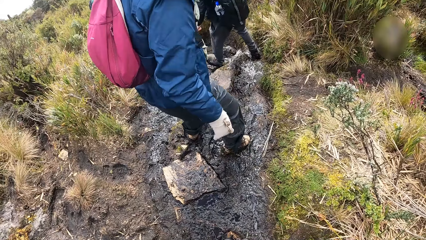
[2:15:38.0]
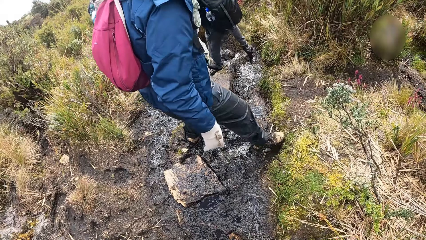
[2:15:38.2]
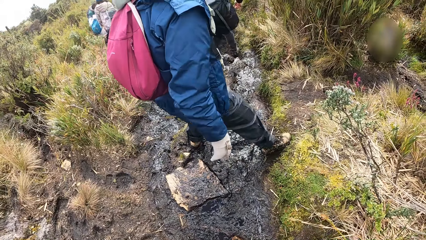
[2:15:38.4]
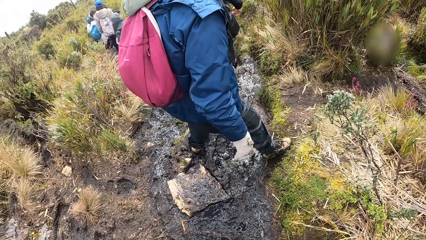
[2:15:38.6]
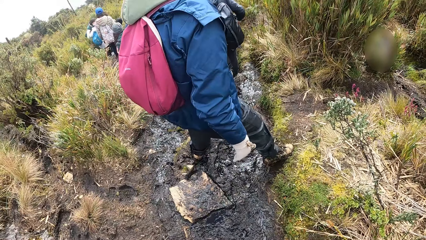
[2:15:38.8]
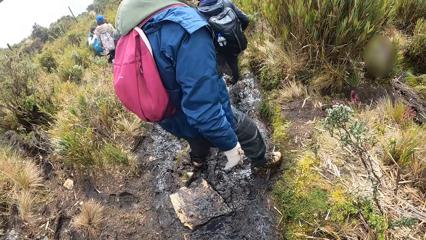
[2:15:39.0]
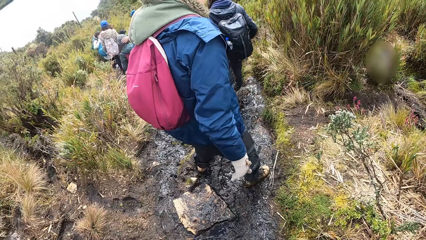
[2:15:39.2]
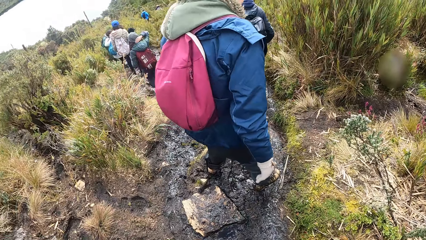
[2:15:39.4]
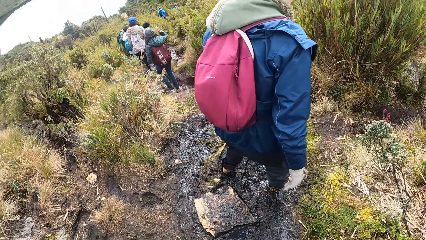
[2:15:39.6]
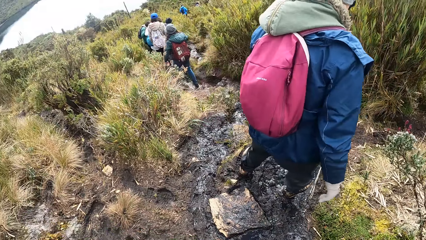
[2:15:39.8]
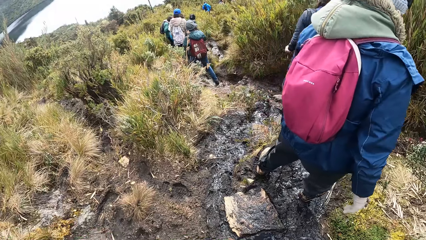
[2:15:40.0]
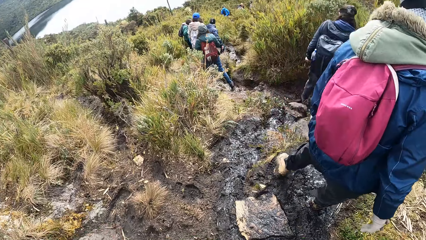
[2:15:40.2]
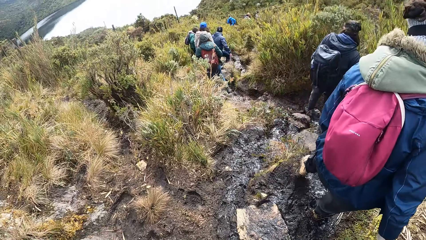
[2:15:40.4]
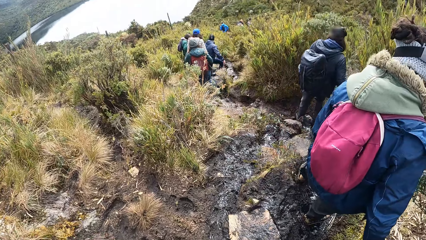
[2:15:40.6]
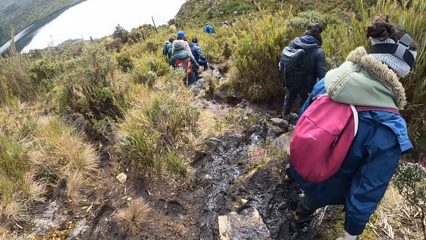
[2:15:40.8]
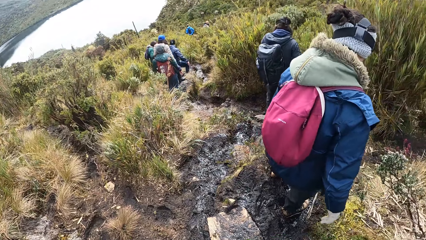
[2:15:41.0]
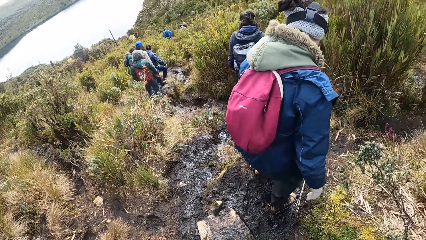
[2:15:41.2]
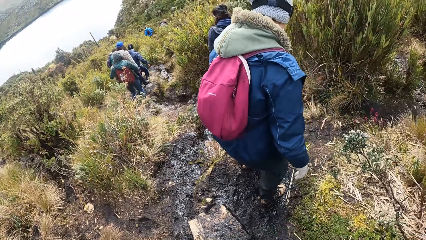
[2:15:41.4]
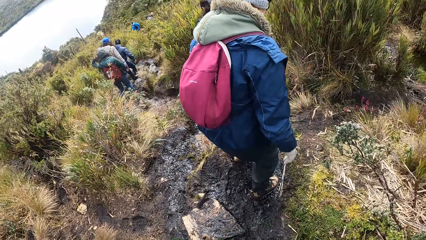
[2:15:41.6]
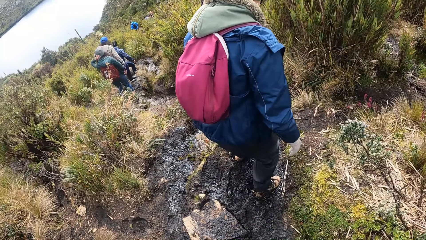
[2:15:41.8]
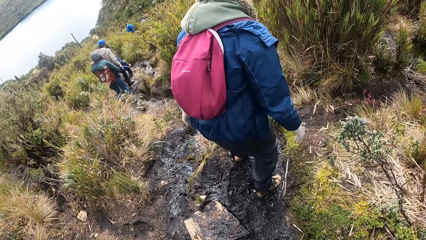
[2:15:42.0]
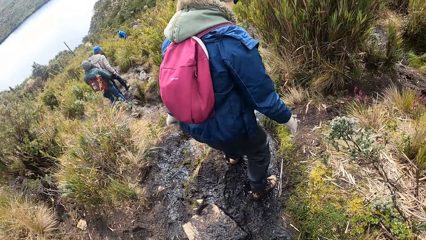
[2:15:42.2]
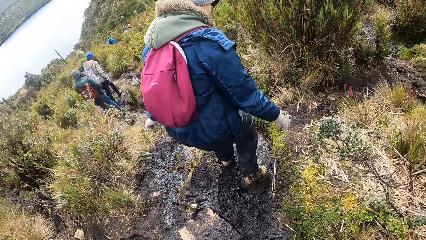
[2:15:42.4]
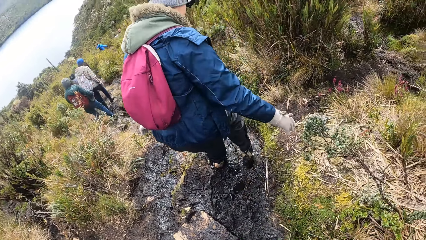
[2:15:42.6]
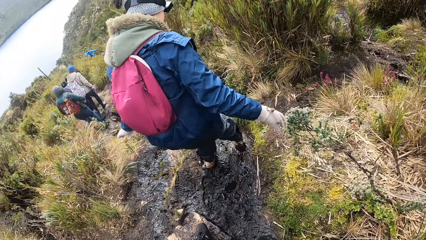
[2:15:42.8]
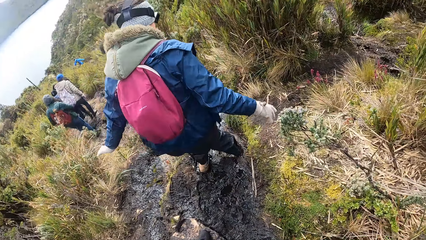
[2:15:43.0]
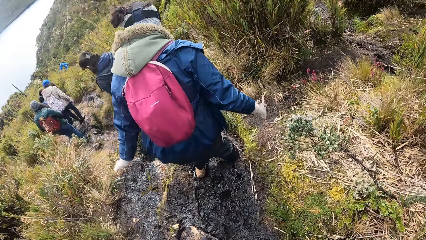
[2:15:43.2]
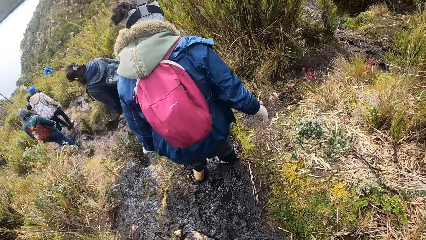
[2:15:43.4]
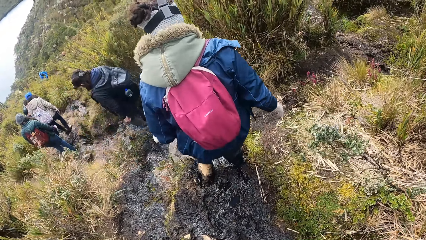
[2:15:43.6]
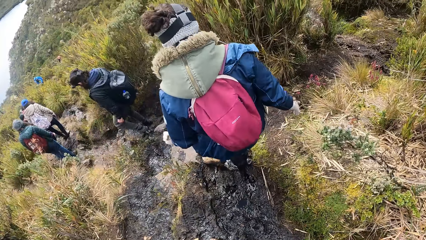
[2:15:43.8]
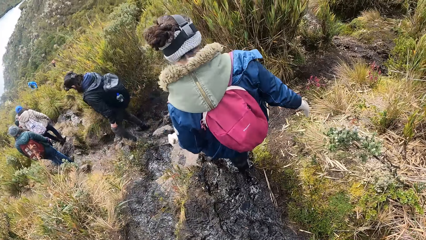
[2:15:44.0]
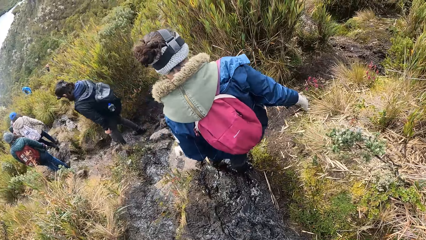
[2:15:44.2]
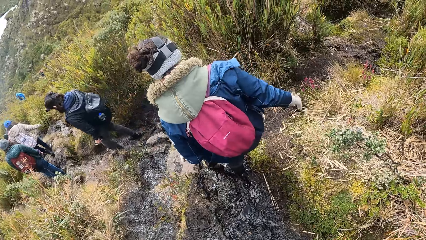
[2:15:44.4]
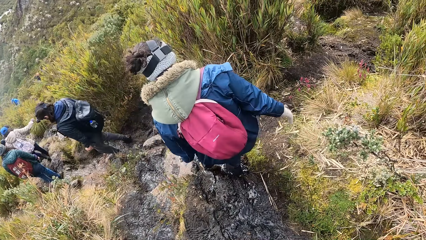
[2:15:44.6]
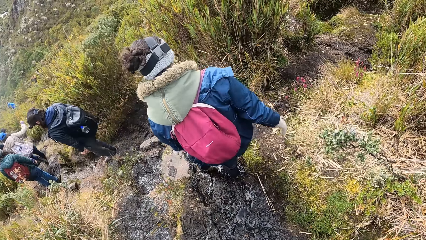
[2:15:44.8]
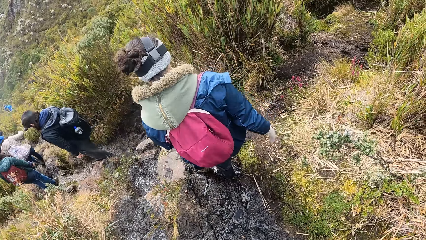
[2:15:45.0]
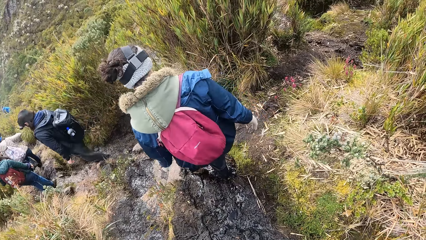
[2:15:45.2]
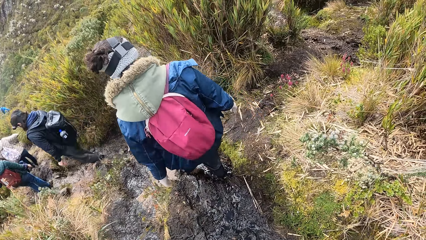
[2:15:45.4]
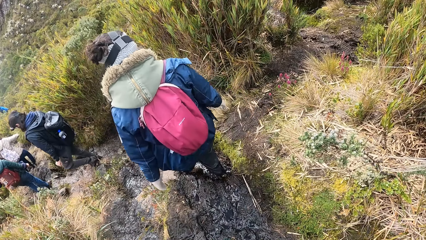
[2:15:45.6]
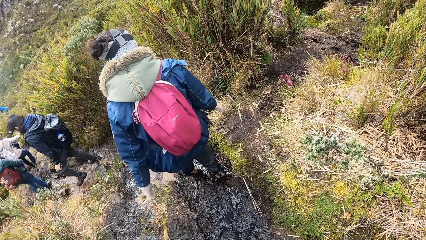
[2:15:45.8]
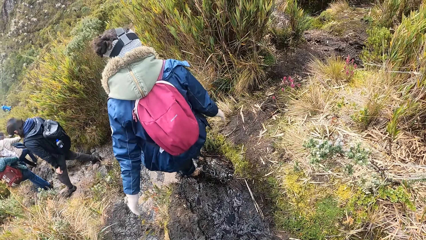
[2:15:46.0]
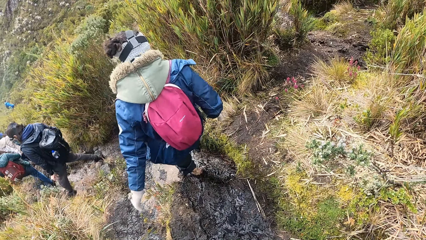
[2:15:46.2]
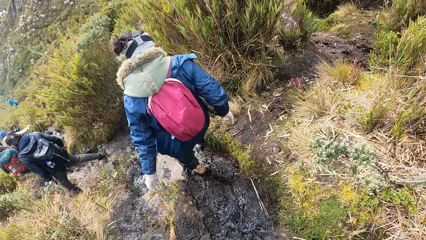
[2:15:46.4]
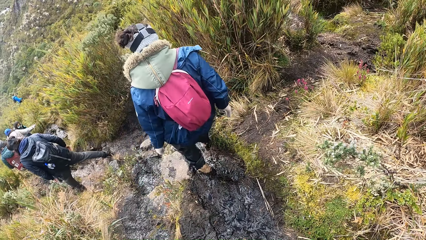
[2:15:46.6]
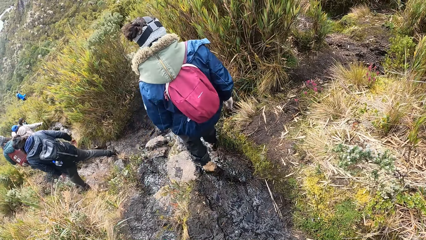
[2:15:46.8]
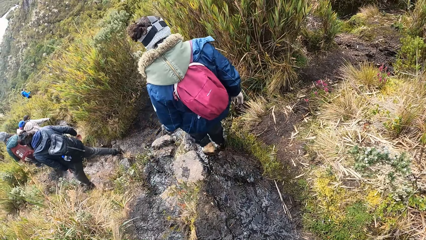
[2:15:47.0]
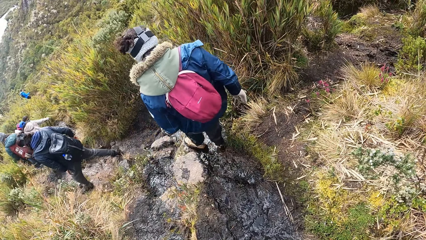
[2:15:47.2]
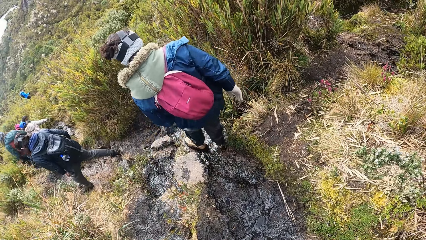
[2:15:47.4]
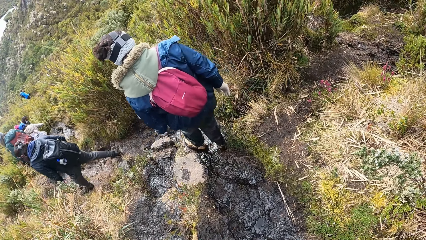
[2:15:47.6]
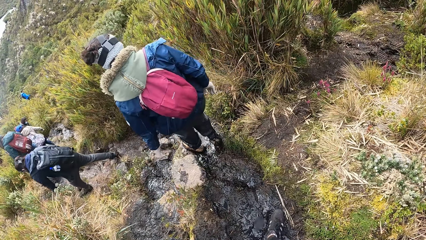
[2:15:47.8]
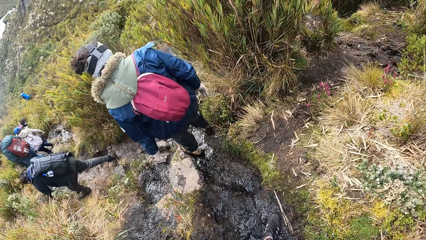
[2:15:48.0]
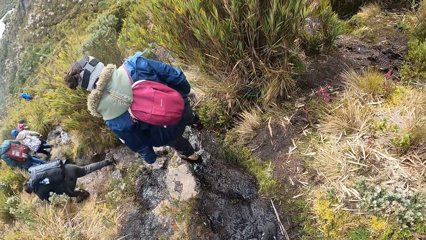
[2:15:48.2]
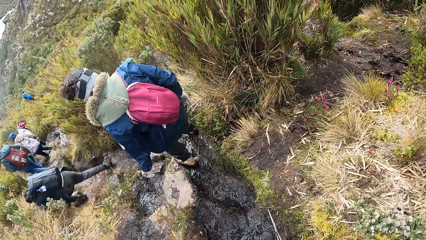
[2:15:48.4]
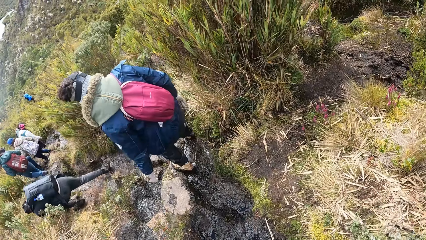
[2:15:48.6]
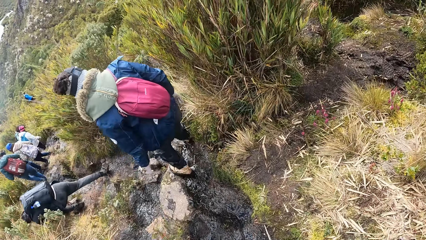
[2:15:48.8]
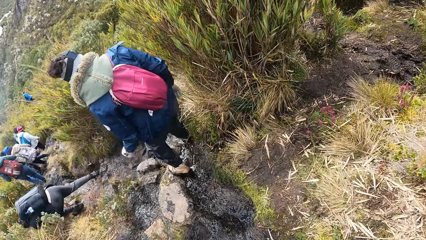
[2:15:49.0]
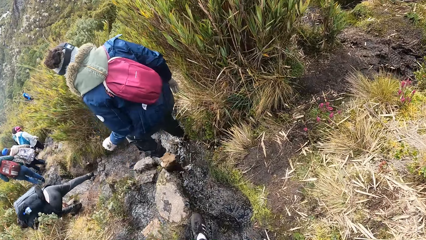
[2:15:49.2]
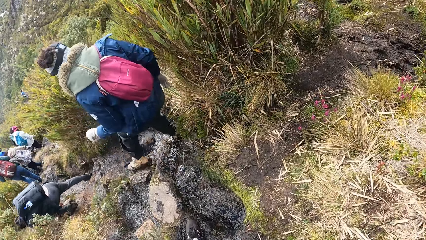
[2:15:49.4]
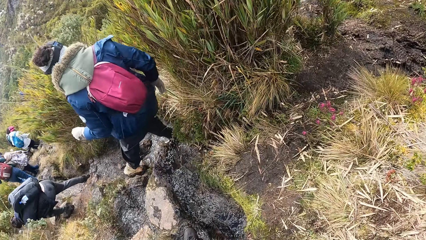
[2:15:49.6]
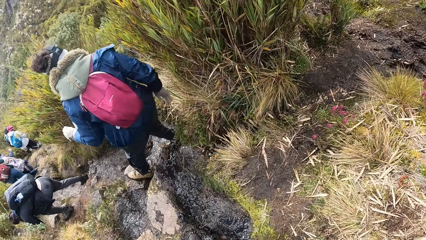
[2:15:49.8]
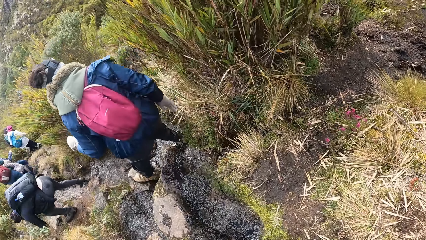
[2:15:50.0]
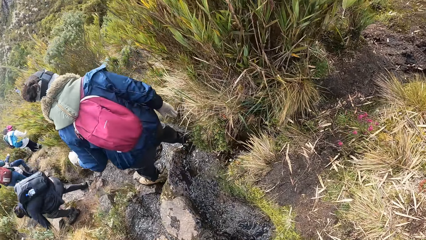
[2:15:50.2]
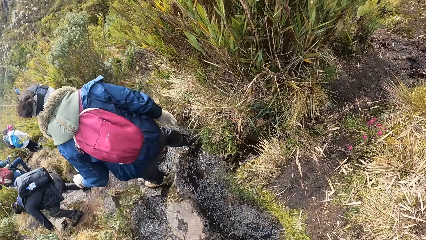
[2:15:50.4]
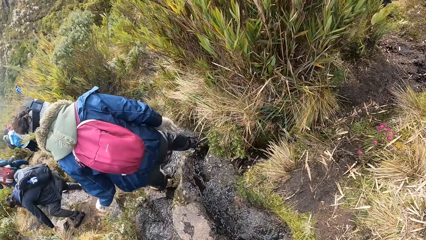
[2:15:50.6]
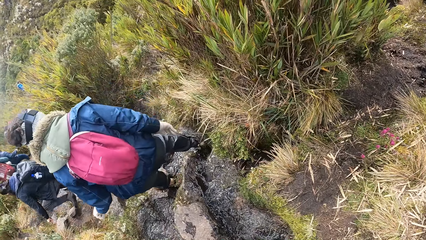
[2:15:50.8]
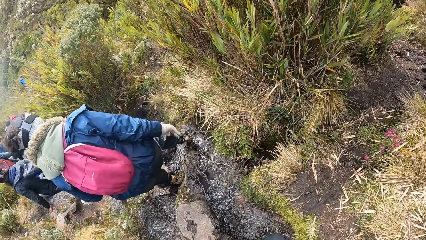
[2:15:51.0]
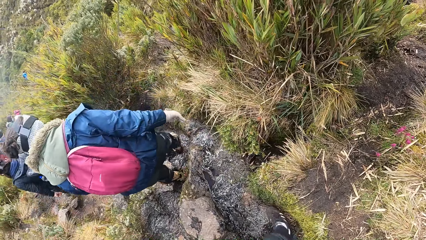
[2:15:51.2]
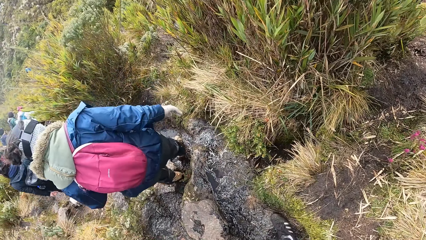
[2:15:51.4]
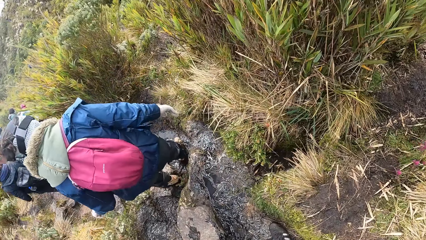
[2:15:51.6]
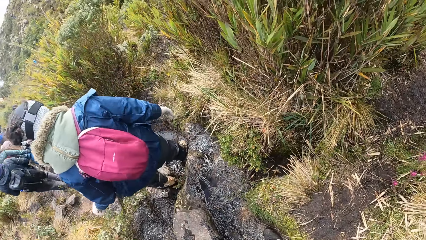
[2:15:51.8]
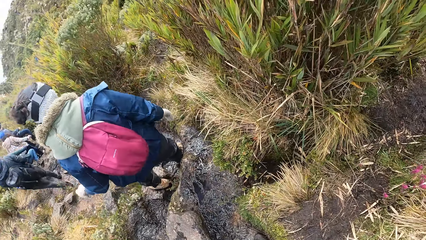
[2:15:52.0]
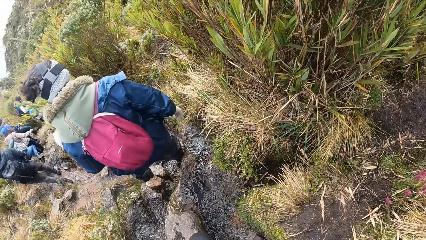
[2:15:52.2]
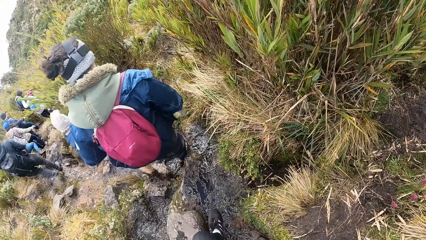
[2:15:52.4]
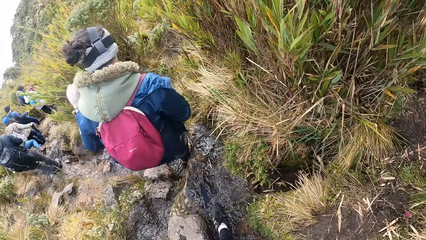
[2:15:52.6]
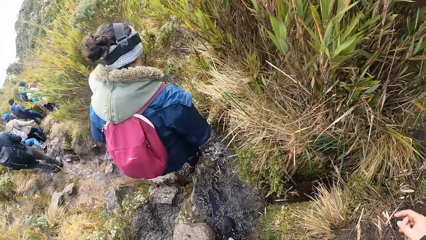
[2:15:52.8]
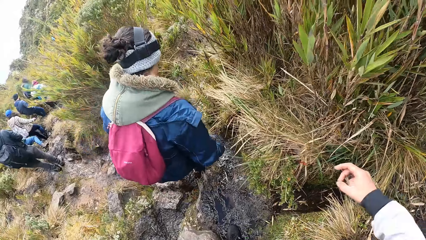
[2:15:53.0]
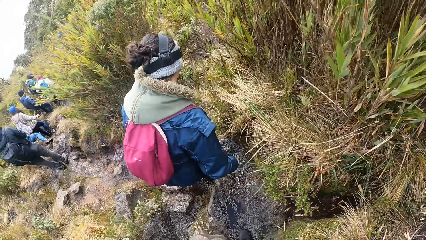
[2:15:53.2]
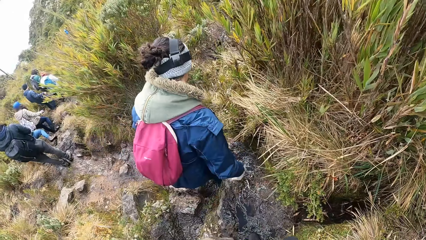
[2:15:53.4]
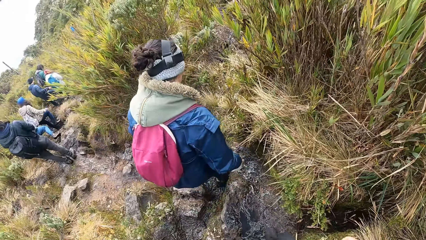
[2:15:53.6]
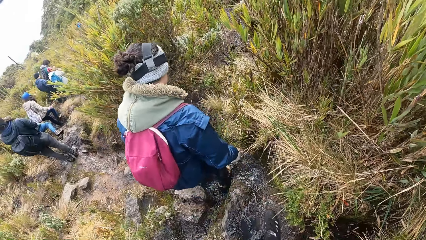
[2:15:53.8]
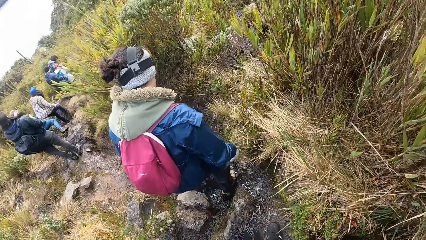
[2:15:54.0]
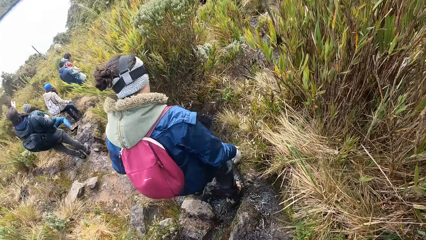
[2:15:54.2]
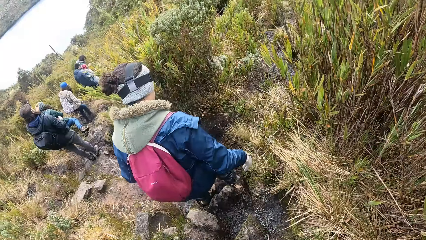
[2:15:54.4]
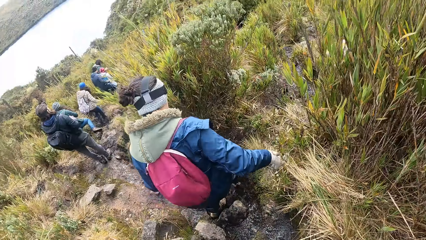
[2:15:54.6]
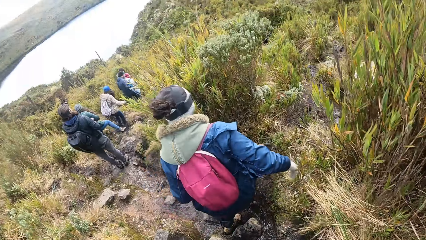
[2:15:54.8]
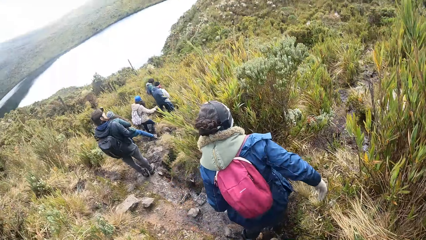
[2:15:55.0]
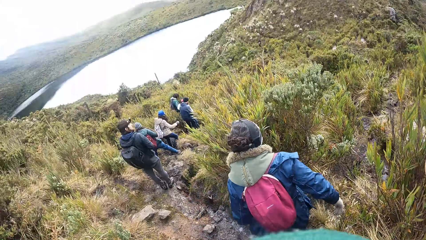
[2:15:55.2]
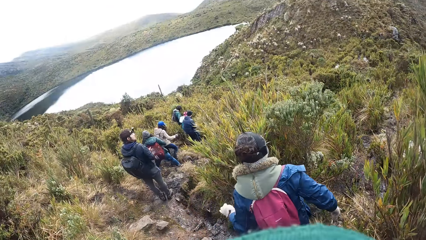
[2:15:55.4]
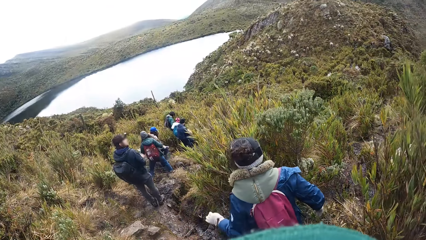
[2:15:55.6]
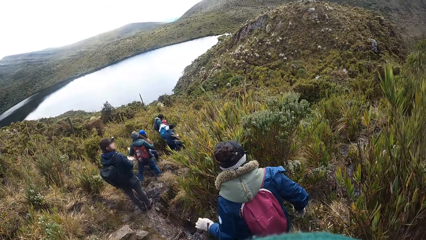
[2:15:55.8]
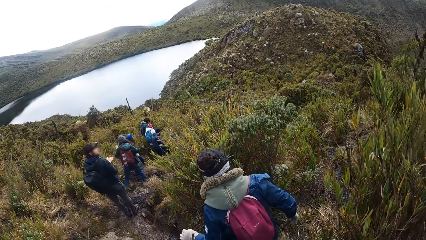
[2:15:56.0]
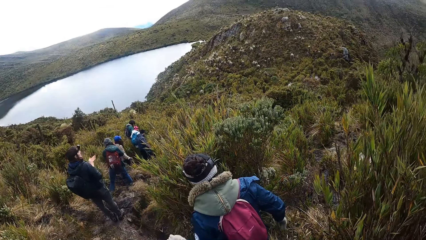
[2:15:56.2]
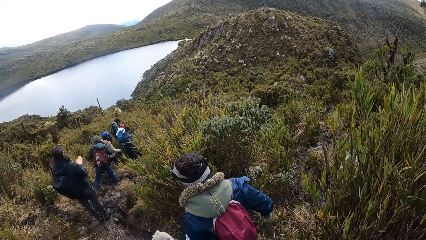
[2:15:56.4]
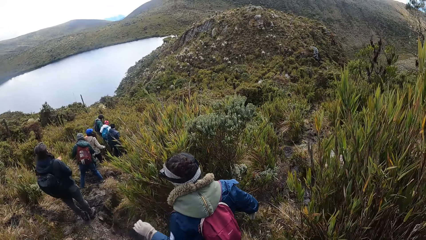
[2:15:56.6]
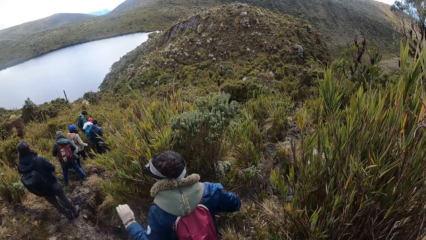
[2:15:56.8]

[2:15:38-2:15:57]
The woman places her right hand on her head. A man walks along the path. Another man walks along the path. Another woman walks along the path. The first woman places her left hand on her head. Another woman walks along the path. The camera wearer moves their hand. They walk.
